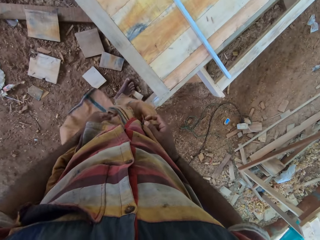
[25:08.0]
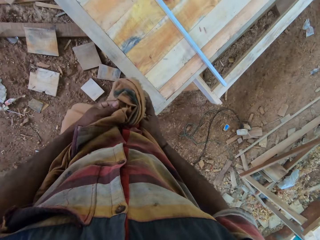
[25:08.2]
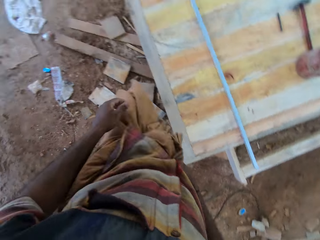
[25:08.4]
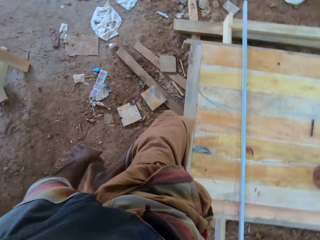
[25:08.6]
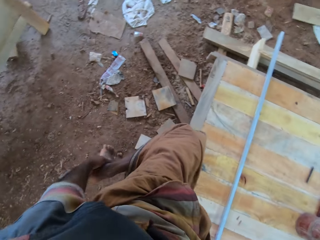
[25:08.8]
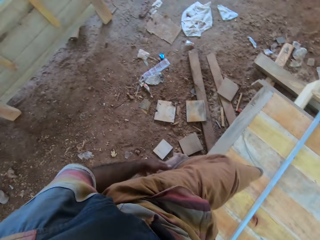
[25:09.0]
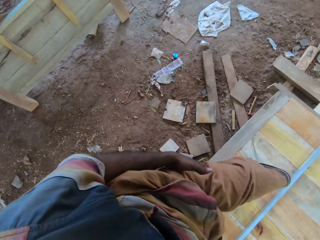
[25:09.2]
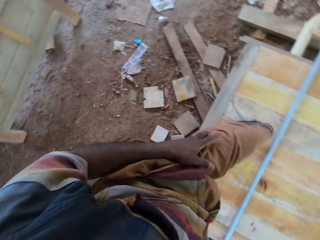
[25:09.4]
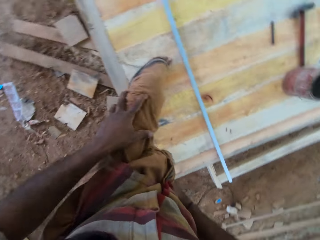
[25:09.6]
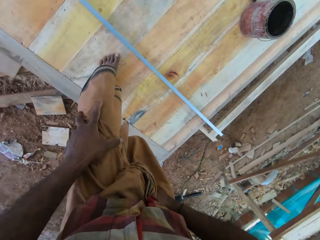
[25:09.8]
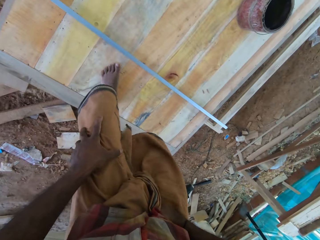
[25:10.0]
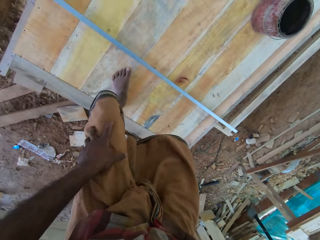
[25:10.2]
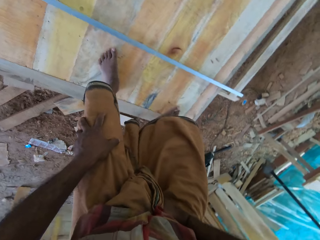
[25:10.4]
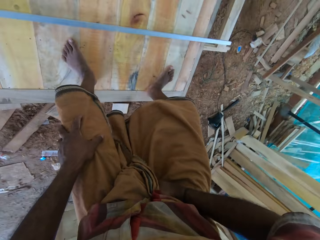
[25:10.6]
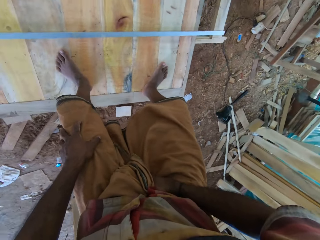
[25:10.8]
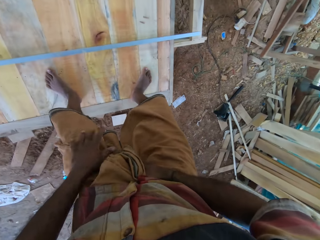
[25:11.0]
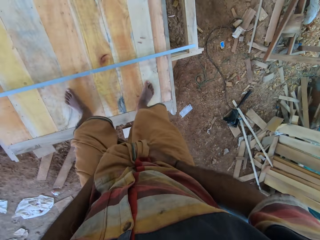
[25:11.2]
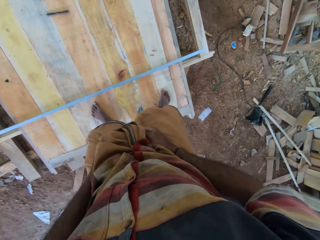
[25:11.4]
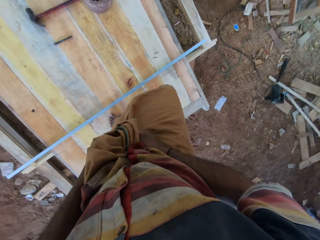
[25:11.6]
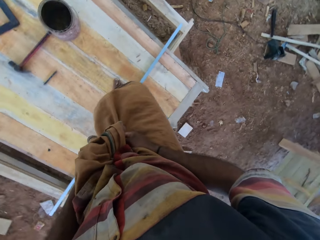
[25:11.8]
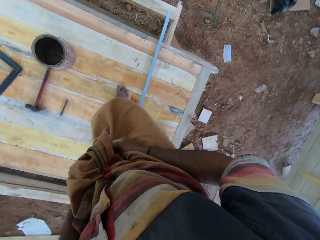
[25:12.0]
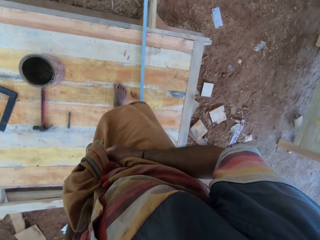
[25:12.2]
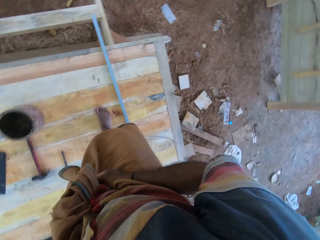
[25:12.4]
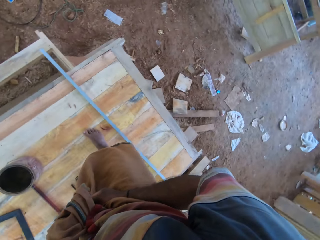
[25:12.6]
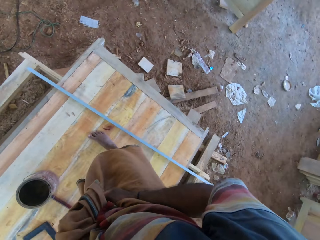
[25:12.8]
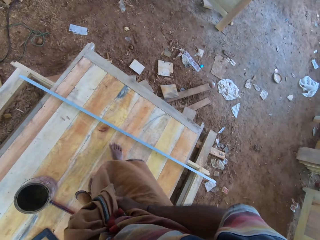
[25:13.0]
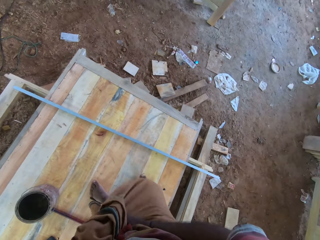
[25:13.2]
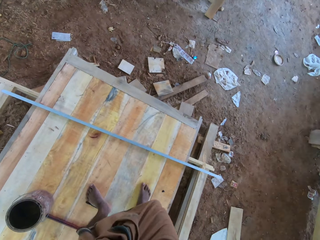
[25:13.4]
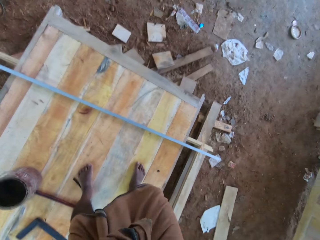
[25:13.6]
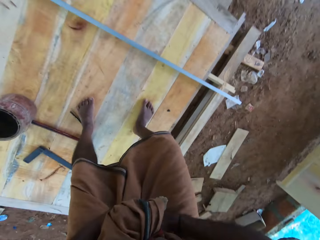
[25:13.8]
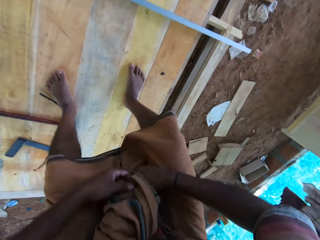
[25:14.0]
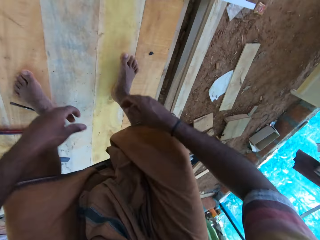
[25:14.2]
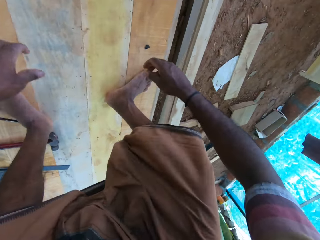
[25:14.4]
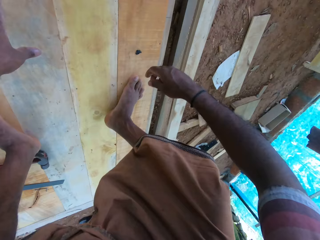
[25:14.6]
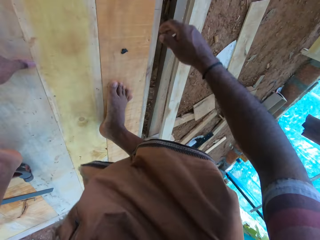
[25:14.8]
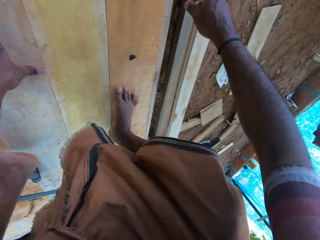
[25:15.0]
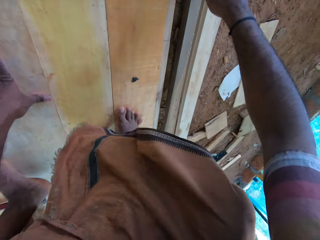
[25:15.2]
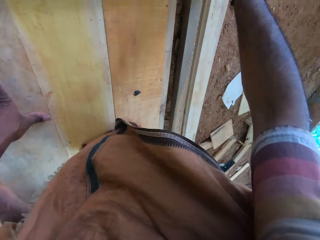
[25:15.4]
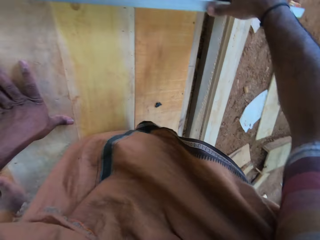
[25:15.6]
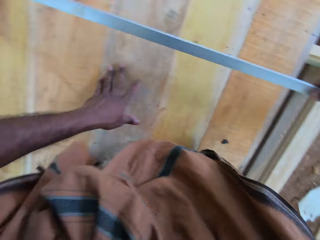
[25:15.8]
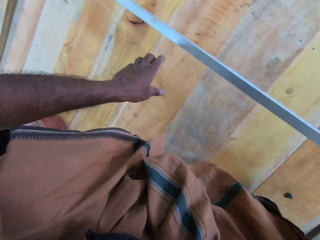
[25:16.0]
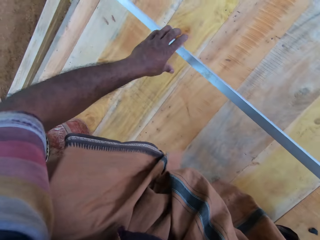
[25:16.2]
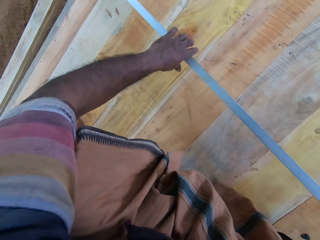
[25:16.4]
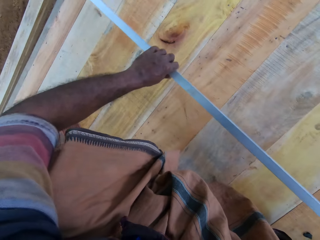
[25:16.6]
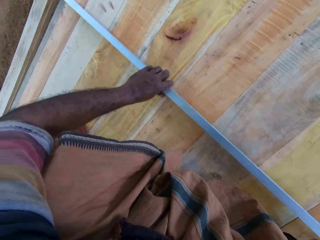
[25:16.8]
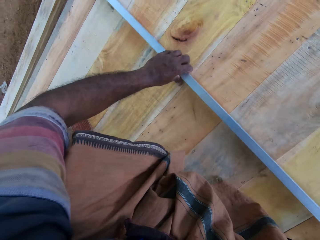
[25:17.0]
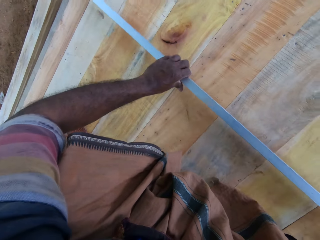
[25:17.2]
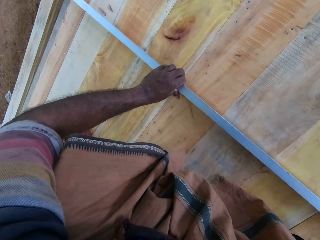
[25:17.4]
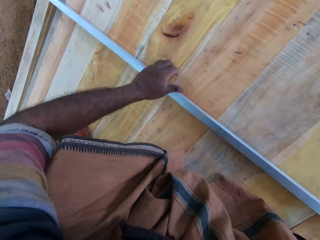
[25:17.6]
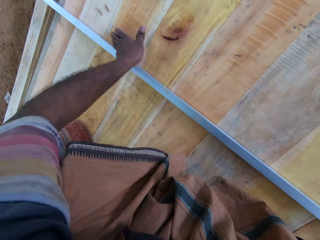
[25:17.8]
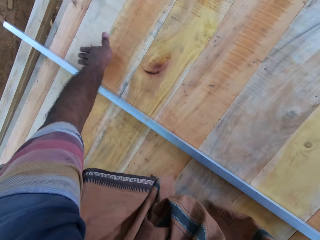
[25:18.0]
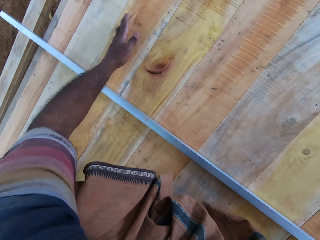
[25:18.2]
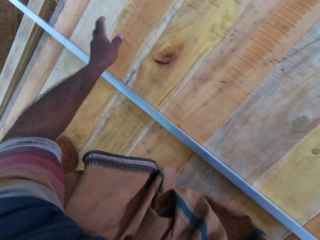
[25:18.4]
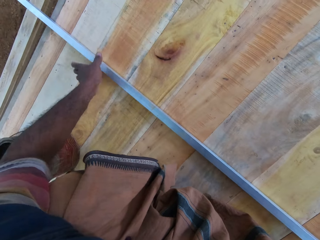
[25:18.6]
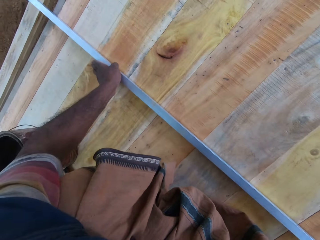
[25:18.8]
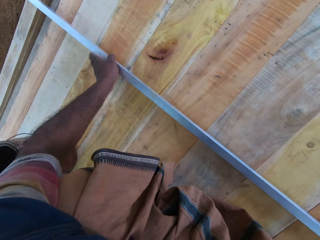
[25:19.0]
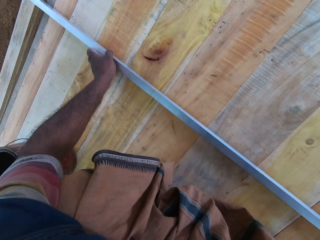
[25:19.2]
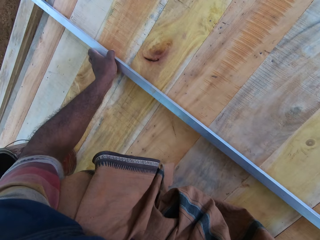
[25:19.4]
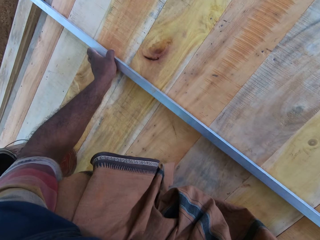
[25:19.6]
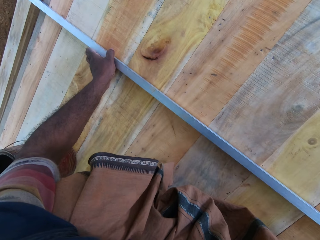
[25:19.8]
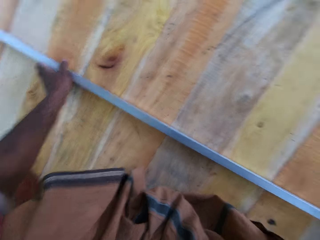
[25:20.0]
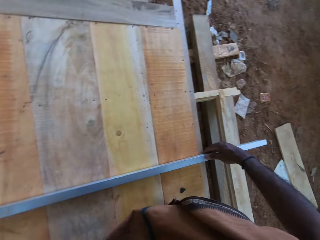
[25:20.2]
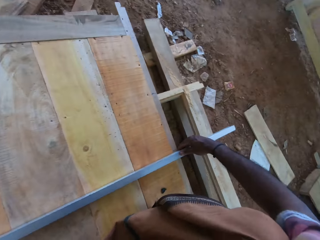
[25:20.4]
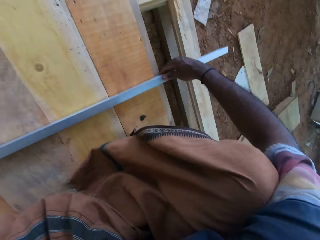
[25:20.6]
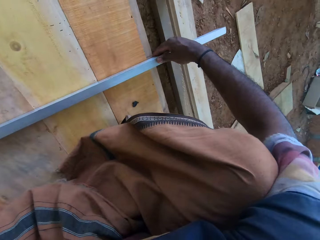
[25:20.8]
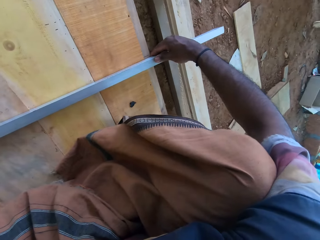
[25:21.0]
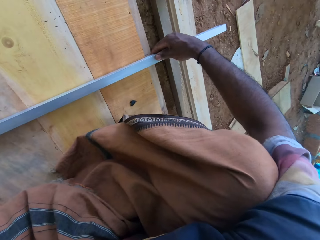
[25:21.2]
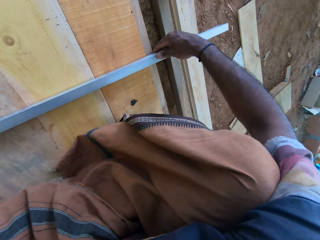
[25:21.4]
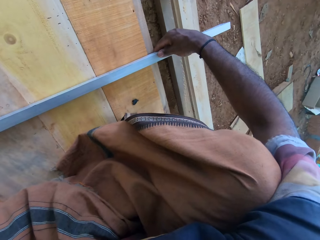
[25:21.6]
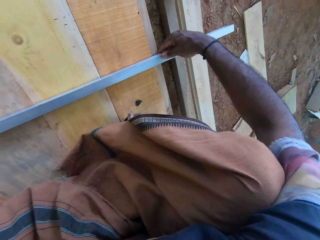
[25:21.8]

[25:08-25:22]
The camera wearer climbs onto the wooden structure. They move a metal bar on the wooden structure. They pick up the metal bar. They put the metal bar on the wooden structure. They move nails on the wooden structure. They wipe the wooden structure. They adjust the metal bar on the wooden structure.

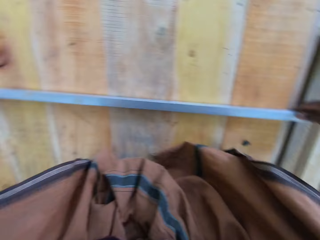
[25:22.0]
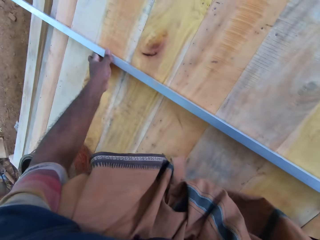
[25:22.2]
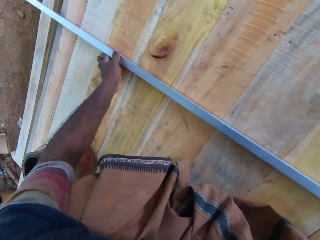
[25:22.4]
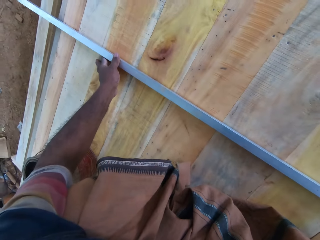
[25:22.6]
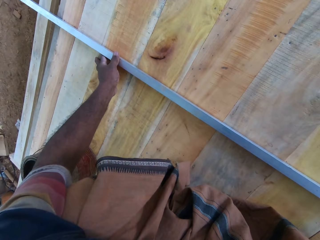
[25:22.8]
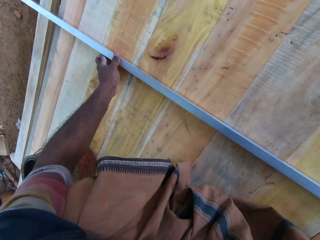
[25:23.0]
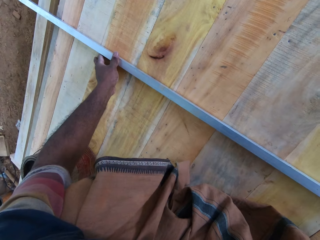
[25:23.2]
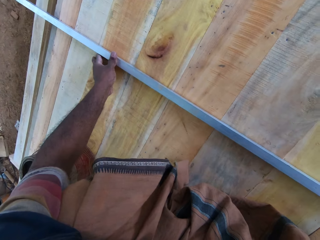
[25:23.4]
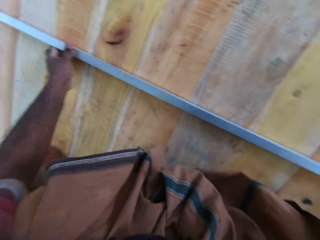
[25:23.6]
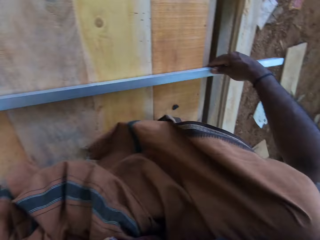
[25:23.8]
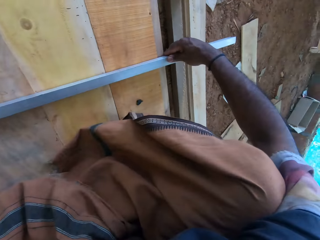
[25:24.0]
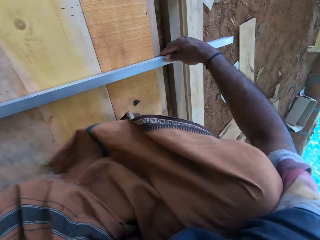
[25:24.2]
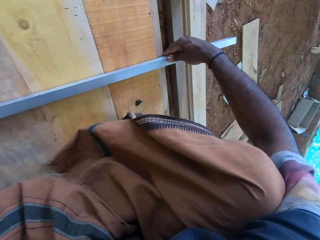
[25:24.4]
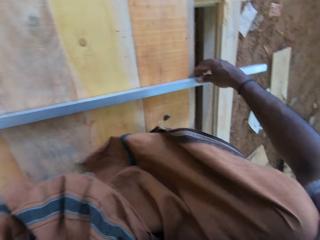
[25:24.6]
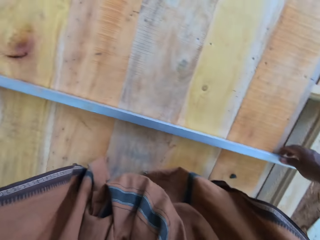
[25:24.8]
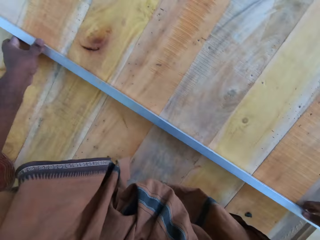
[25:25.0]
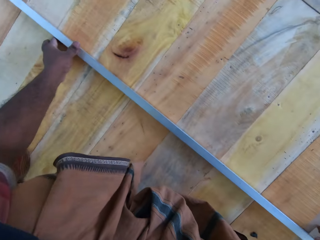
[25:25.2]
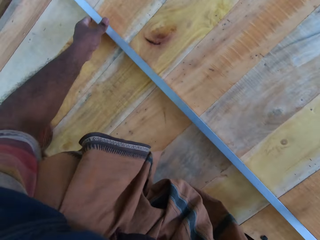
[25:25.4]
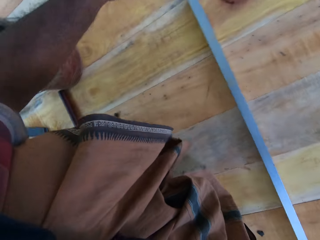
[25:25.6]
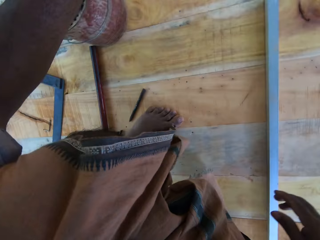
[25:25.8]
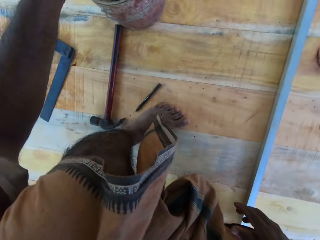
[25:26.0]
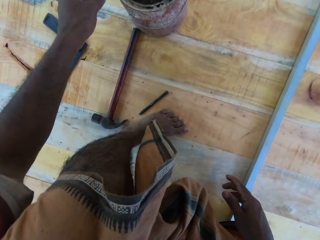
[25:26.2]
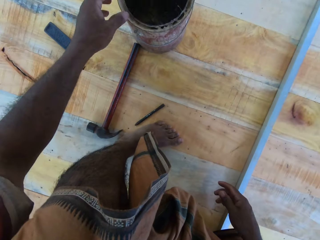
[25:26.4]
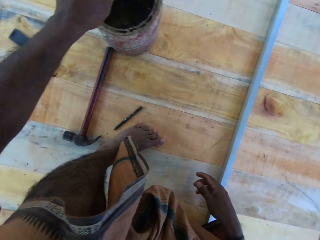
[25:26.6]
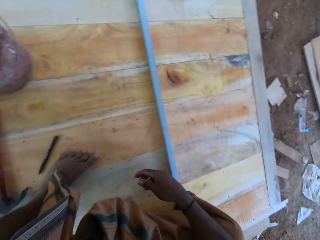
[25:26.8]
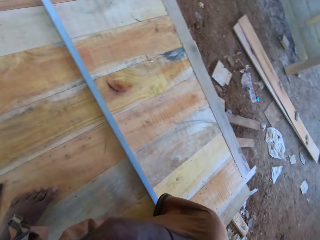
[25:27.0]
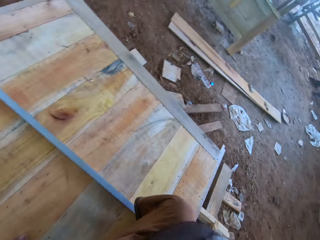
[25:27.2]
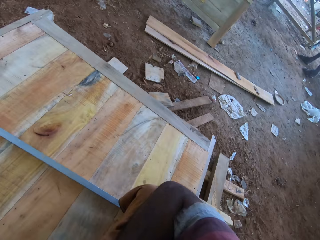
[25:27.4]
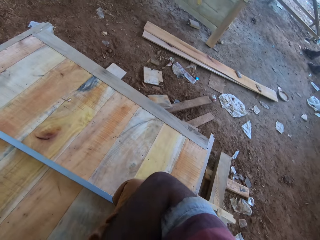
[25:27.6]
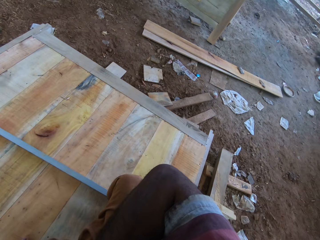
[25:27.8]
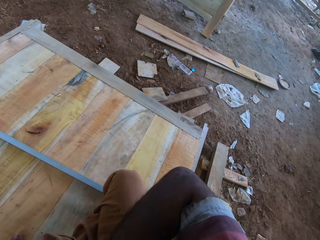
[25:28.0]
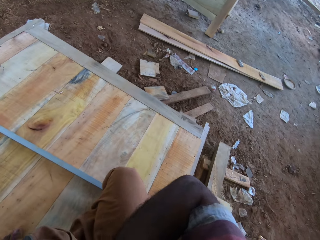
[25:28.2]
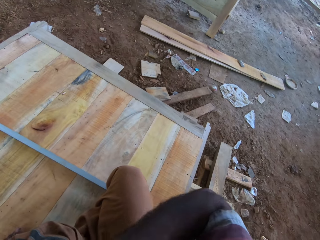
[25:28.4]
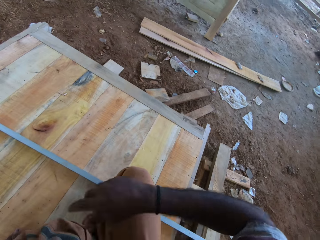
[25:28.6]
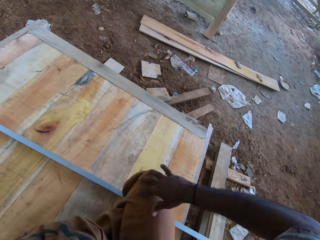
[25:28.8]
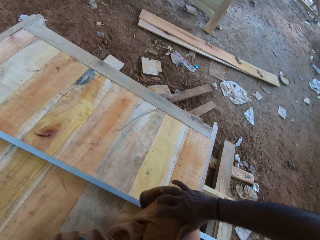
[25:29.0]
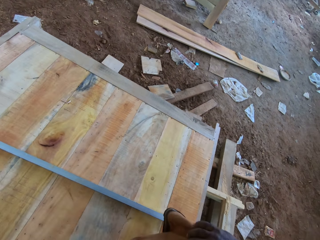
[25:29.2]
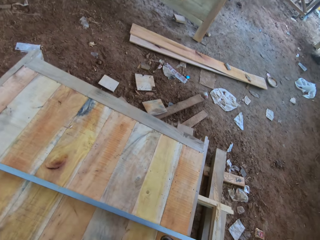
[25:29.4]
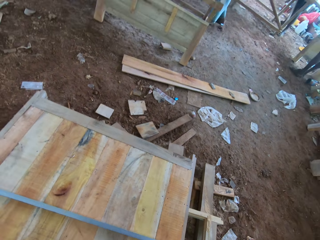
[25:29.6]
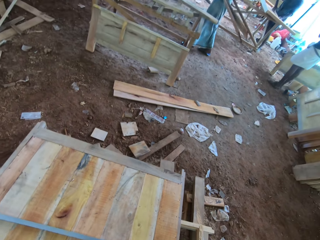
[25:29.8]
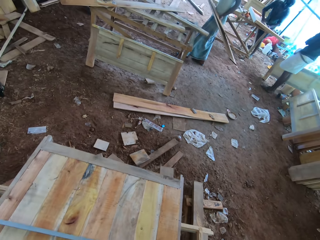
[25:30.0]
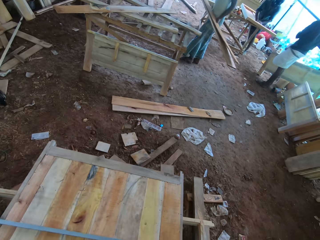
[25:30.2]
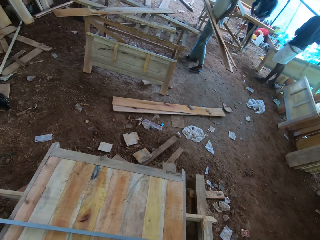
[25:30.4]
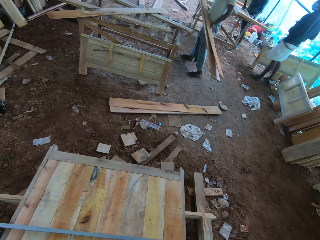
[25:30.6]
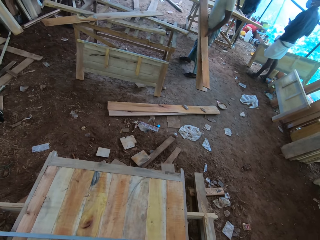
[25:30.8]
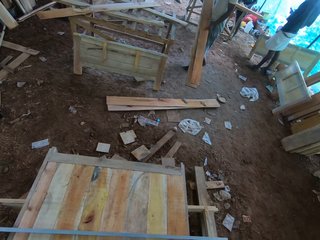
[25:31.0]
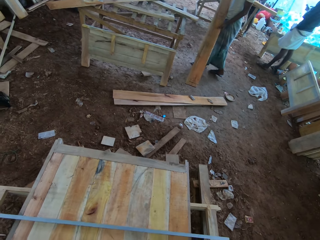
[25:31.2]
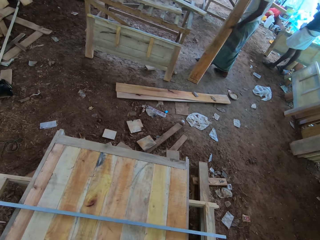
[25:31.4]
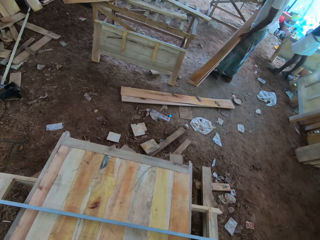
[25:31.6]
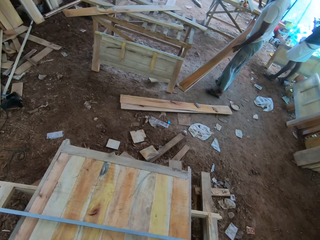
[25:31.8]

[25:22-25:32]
The camera wearer measures the wooden structure with a metal bar.
